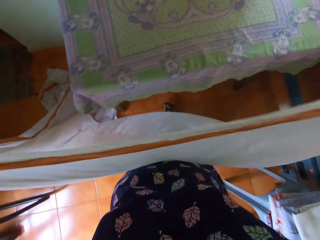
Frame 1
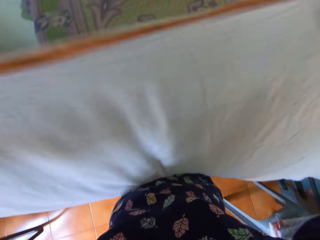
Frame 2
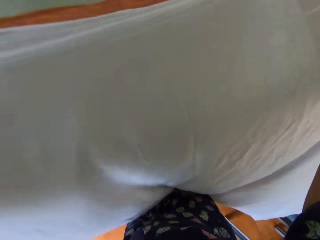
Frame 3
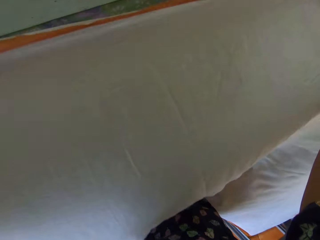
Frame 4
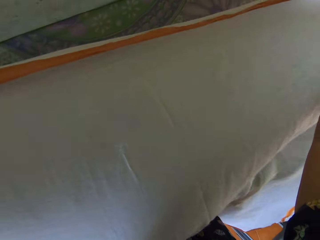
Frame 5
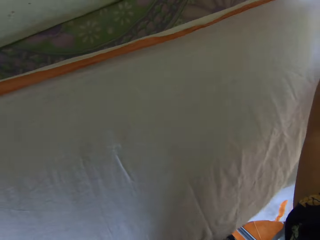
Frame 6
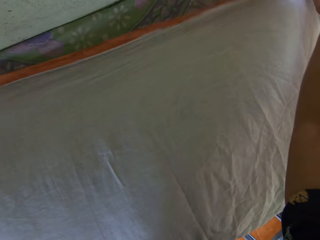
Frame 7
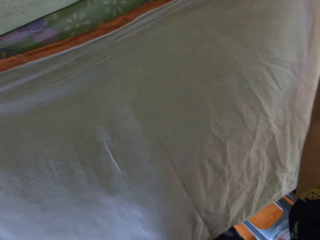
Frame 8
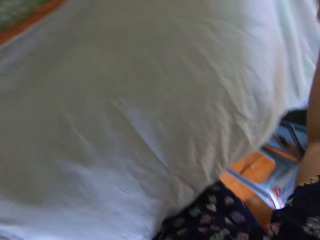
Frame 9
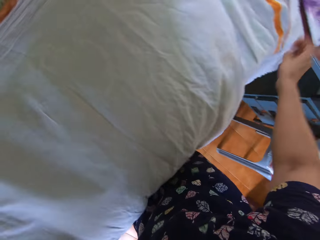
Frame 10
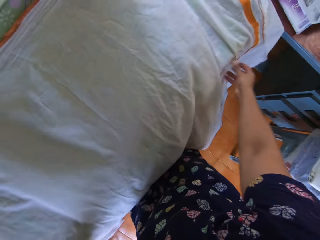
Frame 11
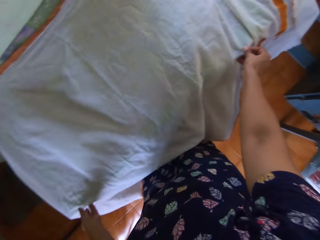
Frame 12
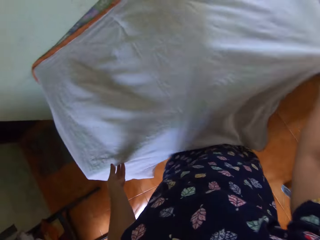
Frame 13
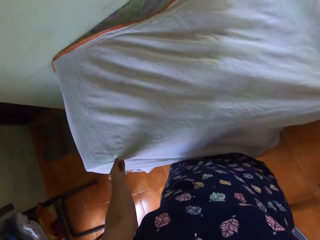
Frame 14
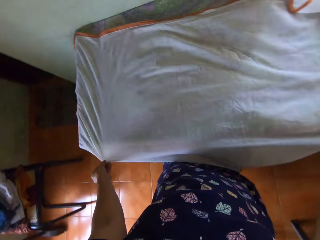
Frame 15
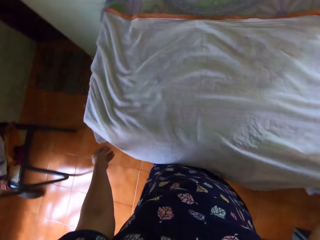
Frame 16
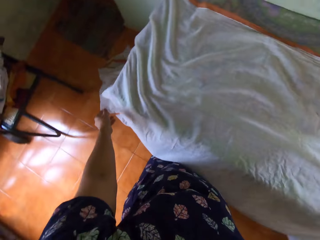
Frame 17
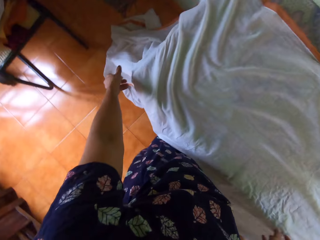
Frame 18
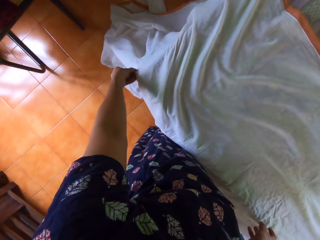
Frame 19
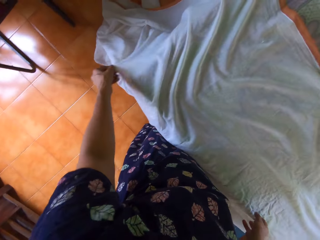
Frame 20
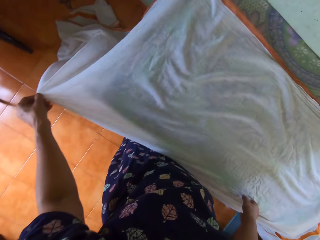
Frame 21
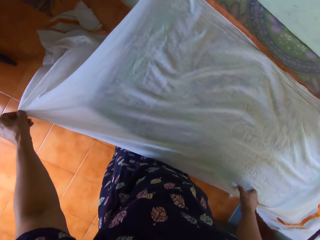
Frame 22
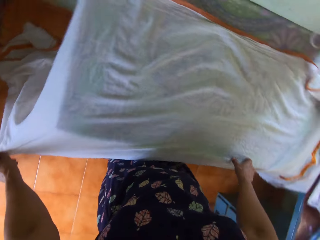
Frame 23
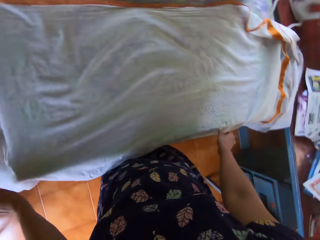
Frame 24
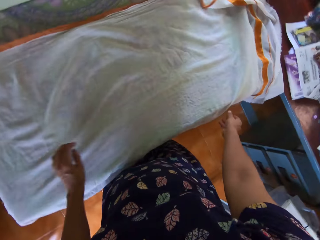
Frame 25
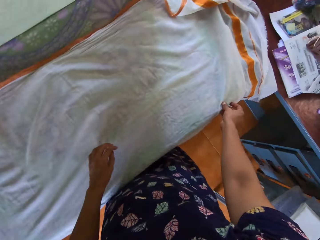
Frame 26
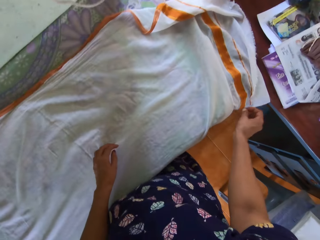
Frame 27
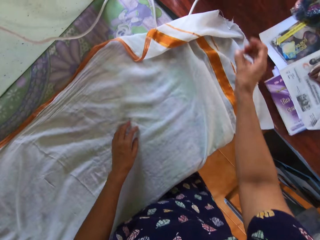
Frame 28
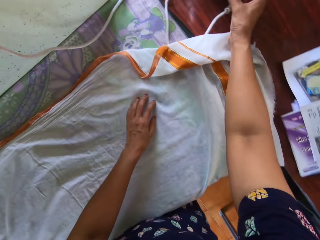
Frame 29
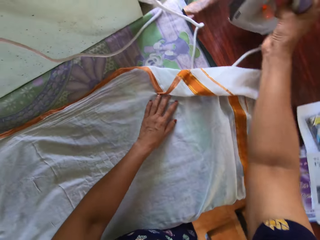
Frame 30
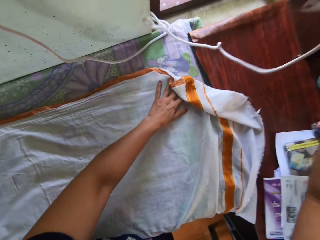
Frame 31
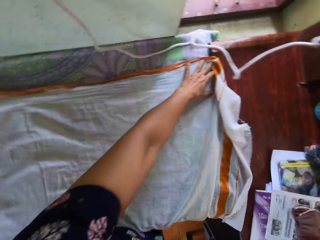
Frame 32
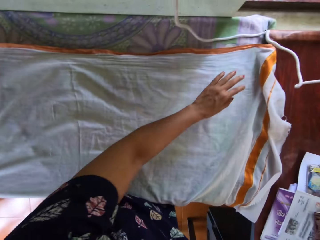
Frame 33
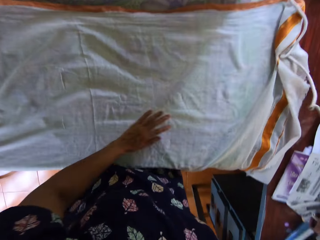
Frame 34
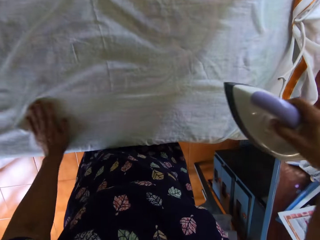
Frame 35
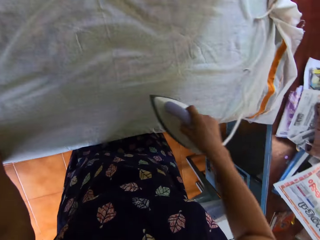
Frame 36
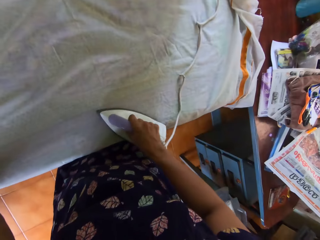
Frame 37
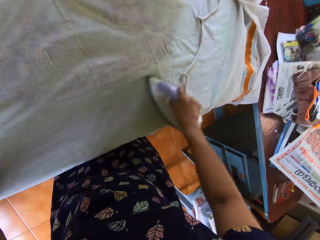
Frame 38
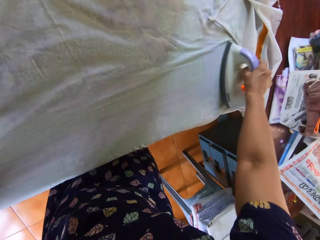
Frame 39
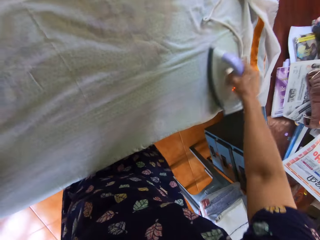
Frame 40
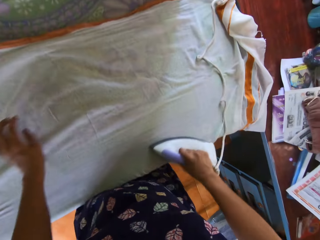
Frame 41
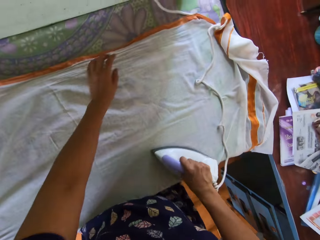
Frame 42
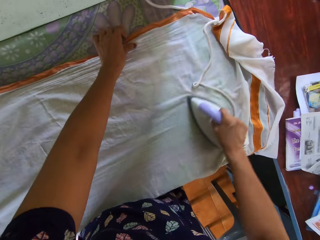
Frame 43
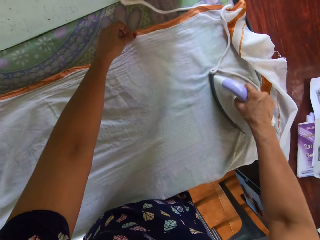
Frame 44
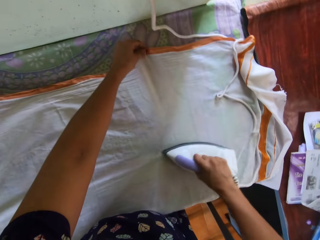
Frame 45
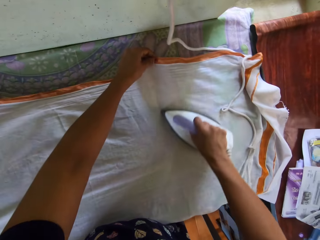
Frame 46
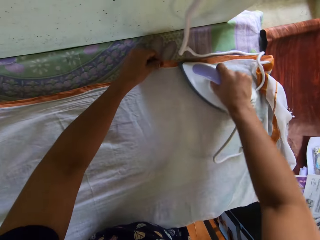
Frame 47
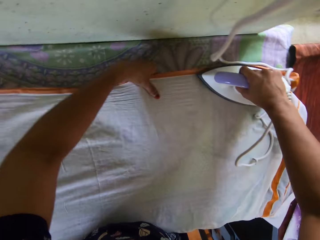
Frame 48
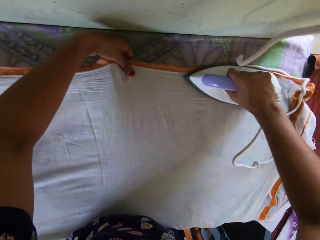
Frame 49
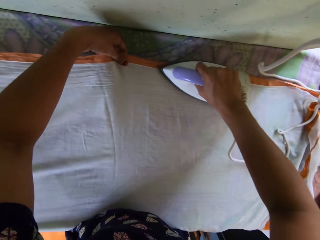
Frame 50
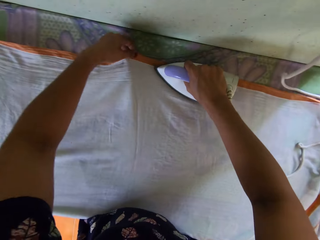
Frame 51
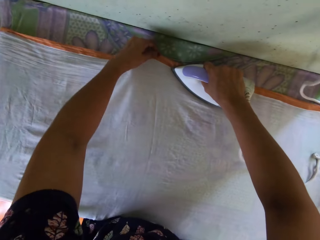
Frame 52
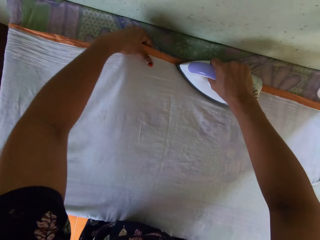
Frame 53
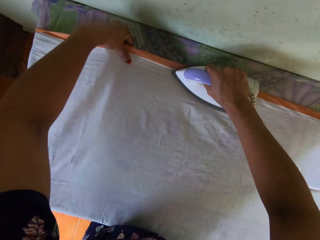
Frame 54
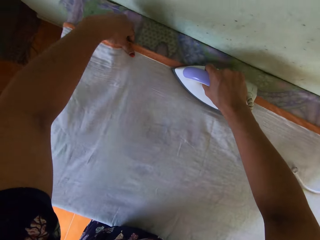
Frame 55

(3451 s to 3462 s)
The camera wearer lays the cloth on the table. She straightens the bedsheet on the pressing table with both hands. She picks the pressing iron up from the desk with her right hand. She straightens the piece of cloth. She presses the bedsheet on the pressing table with the pressing iron in her right hand.

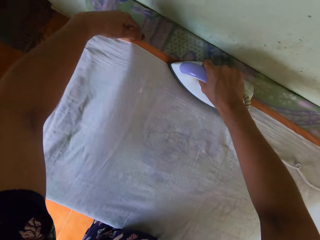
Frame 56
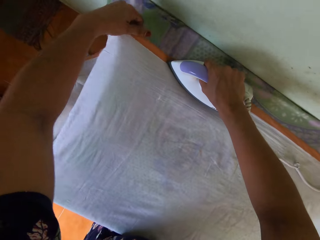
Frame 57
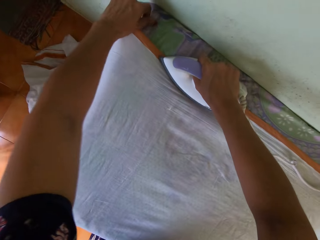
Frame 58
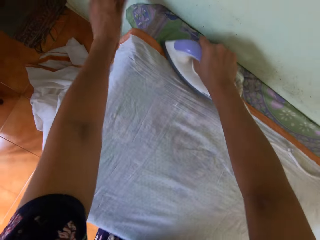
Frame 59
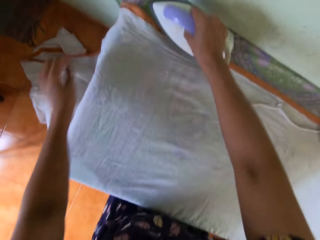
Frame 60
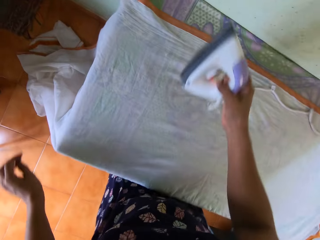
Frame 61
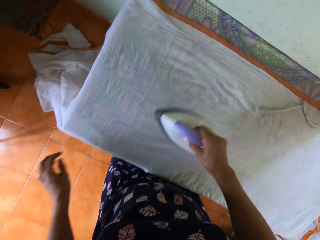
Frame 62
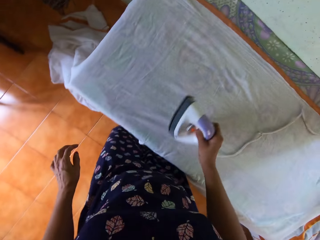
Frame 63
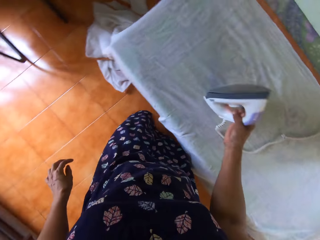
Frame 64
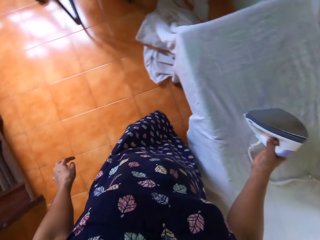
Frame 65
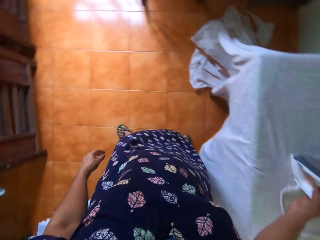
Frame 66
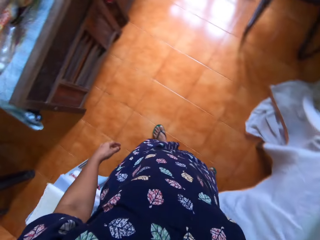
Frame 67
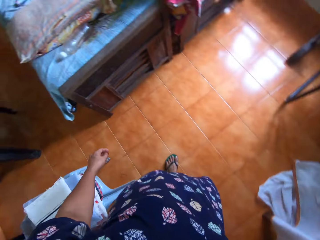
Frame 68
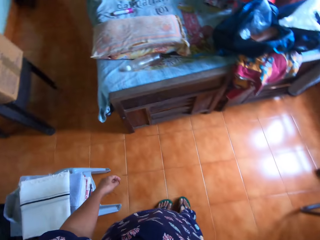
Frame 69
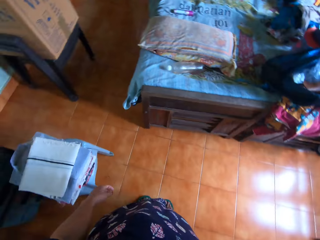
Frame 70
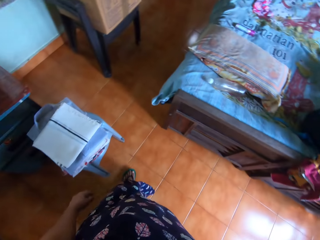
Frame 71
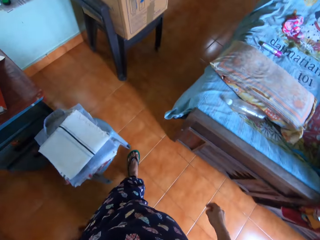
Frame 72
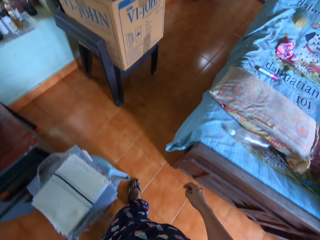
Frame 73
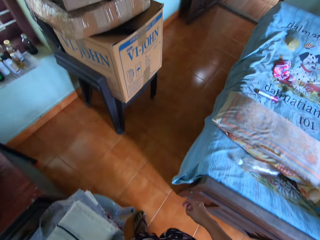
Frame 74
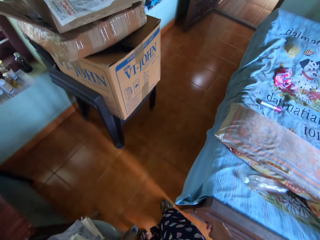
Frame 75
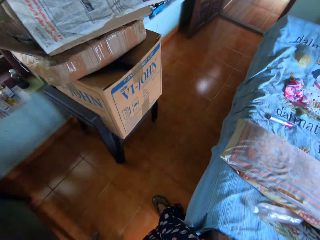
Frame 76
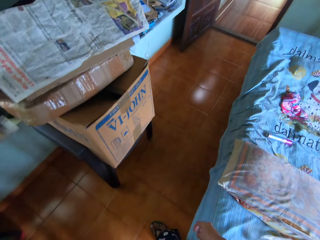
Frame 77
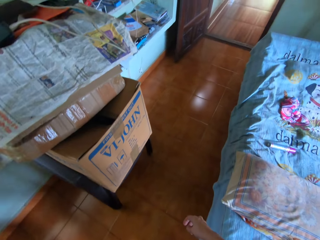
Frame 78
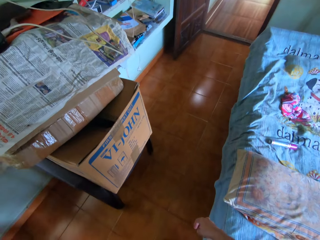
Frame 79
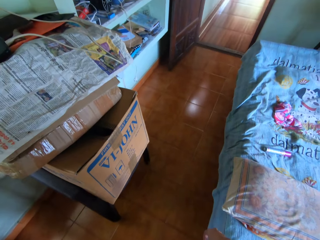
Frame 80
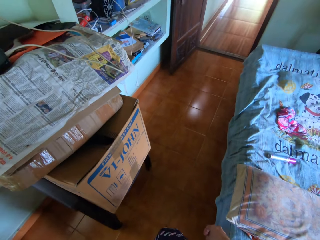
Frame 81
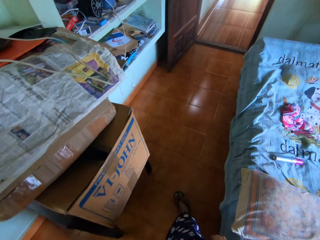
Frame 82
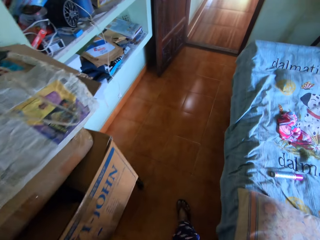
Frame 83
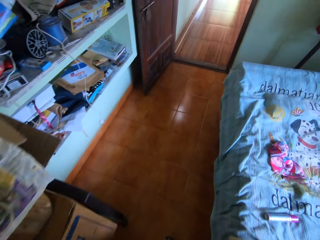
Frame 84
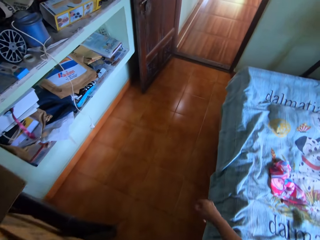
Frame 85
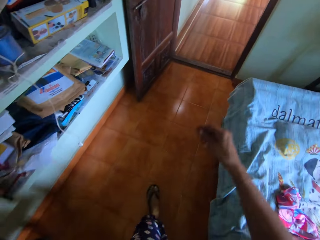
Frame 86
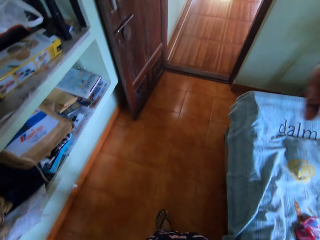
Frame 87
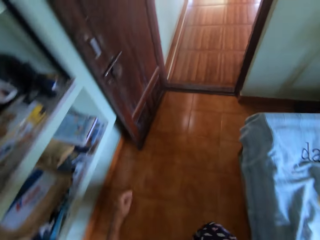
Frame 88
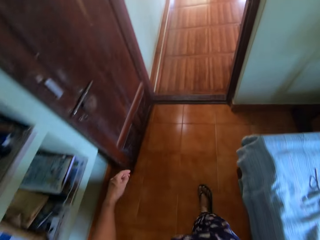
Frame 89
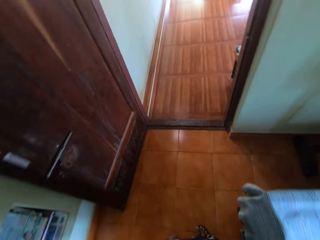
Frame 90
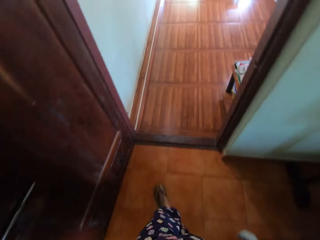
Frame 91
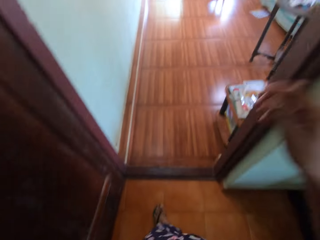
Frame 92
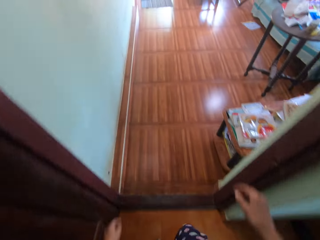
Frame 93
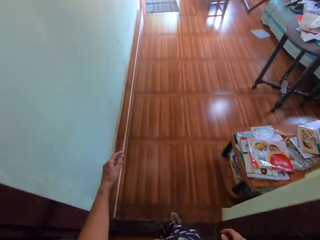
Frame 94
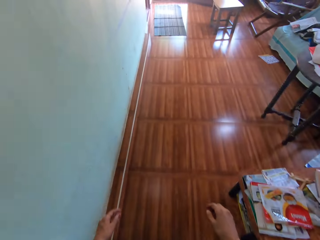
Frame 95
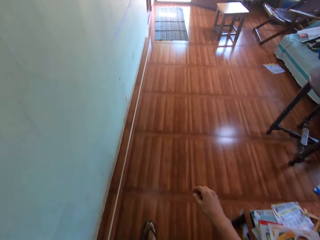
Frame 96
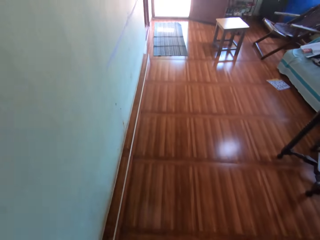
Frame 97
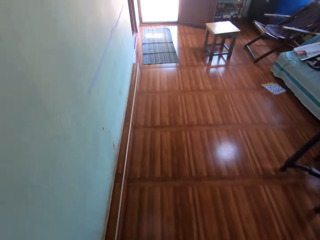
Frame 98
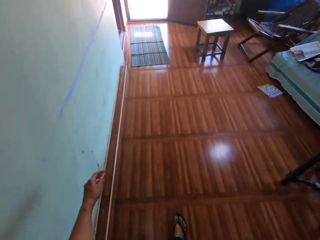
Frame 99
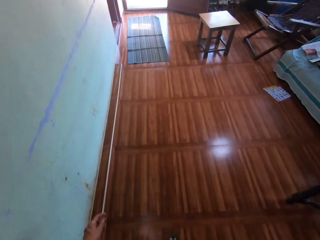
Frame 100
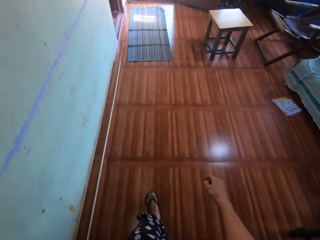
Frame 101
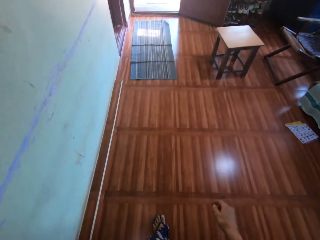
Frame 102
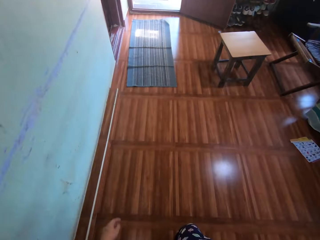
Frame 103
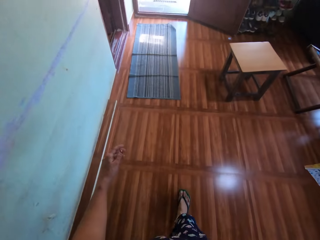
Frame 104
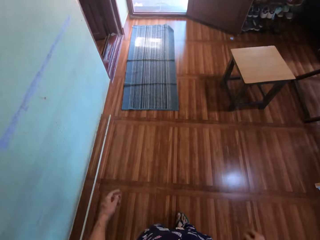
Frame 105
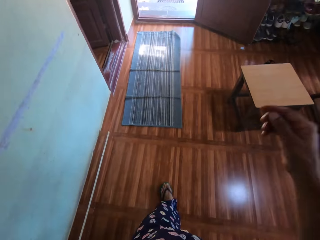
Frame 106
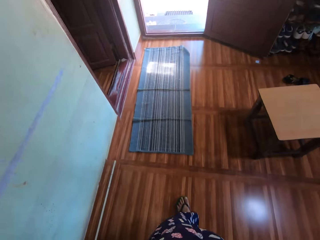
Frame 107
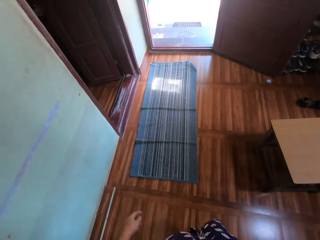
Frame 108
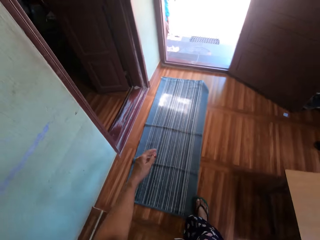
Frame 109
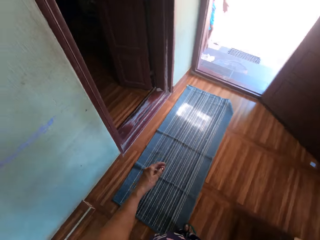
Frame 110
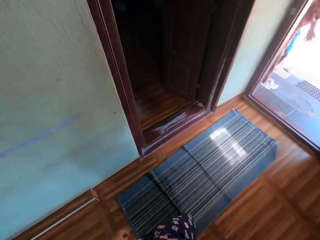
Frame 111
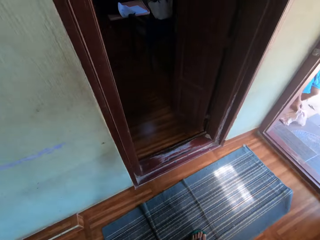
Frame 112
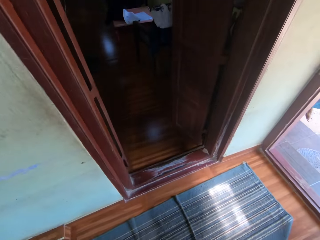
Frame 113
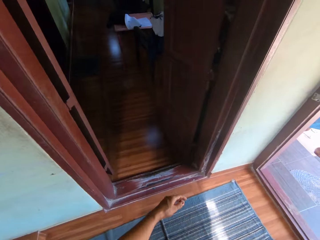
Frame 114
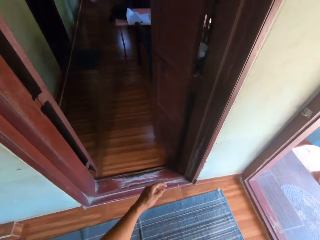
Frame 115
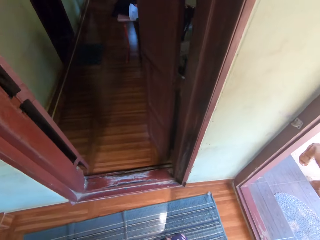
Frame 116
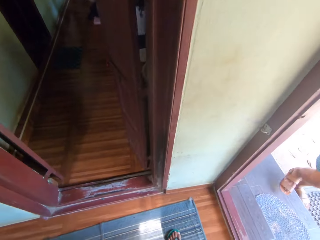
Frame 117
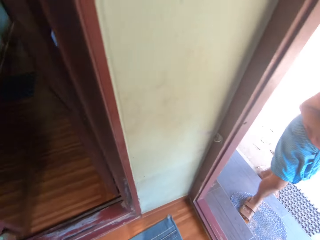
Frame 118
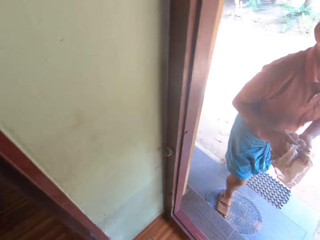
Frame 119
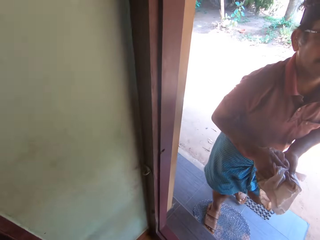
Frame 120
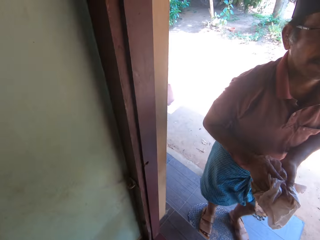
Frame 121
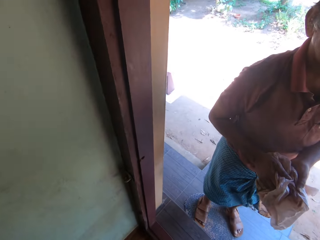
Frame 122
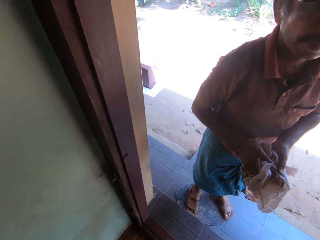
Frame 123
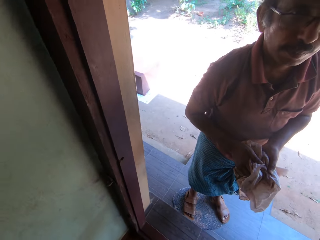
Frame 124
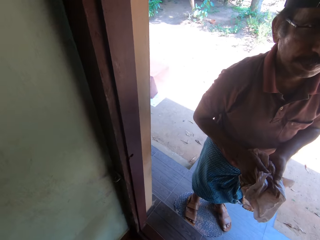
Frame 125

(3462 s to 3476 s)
The camera wearer drops the pressing iron on top of the pressing table. She walks around the room. She converses. She walks toward the front door. She raises her right hand toward her face. She drops her right hand. She raises her right hand toward her face. She meets a man at the front door. The man stands at the door.
